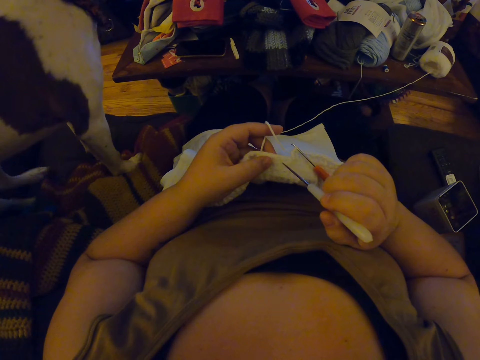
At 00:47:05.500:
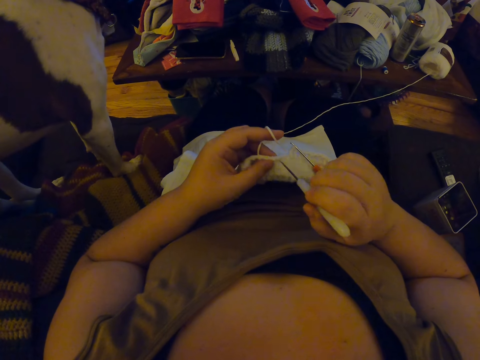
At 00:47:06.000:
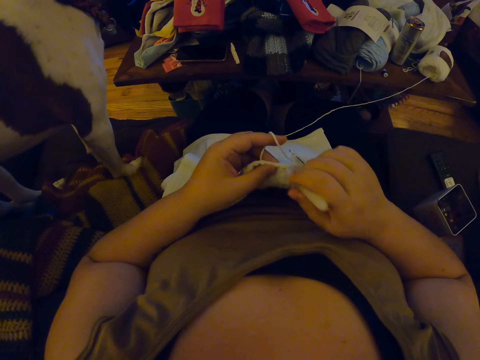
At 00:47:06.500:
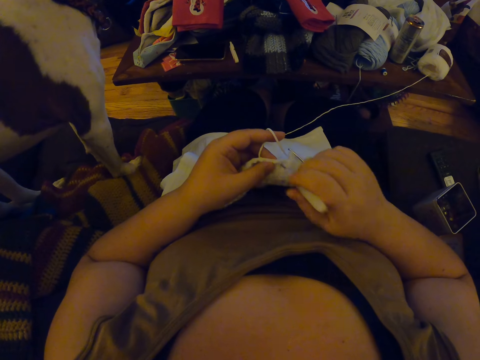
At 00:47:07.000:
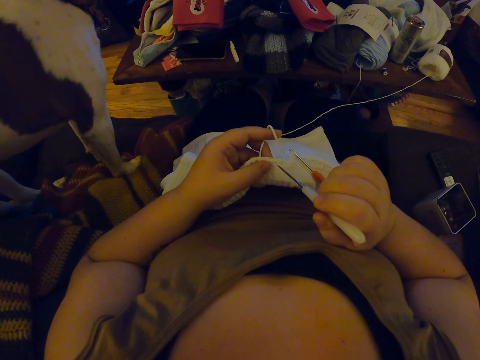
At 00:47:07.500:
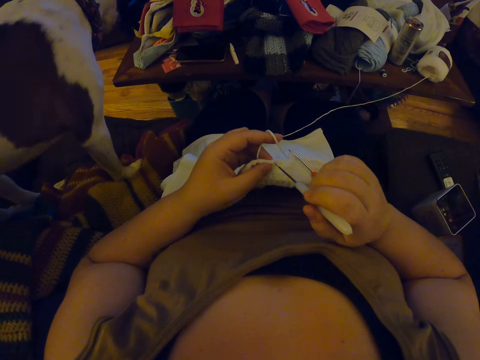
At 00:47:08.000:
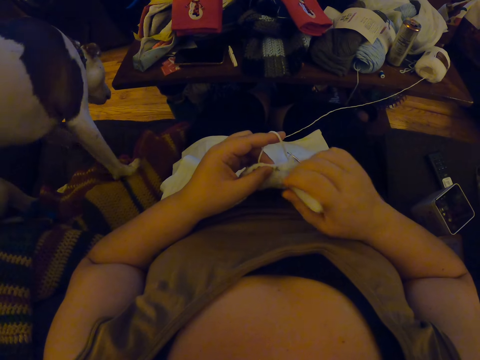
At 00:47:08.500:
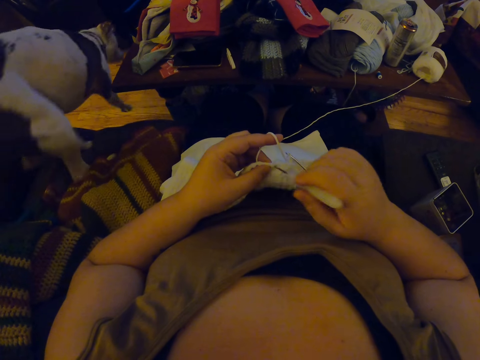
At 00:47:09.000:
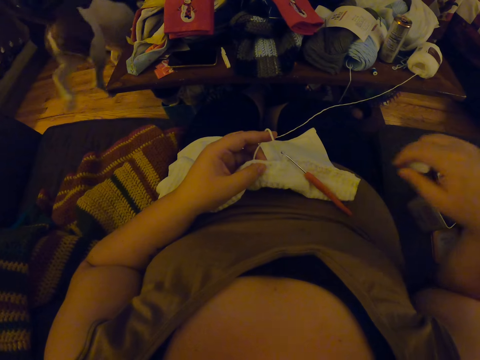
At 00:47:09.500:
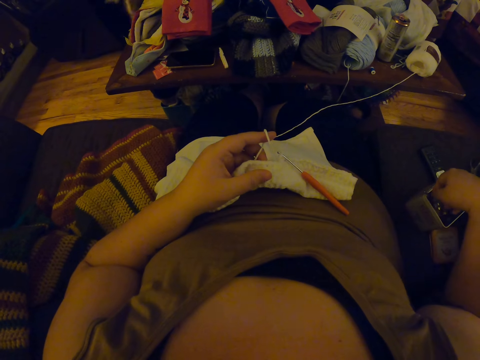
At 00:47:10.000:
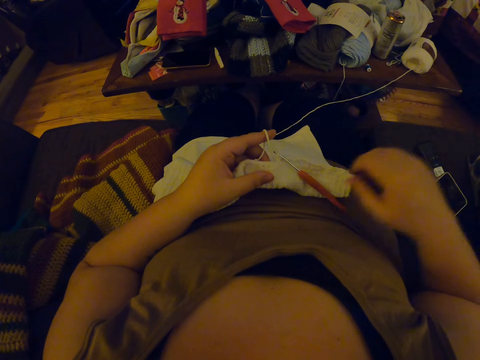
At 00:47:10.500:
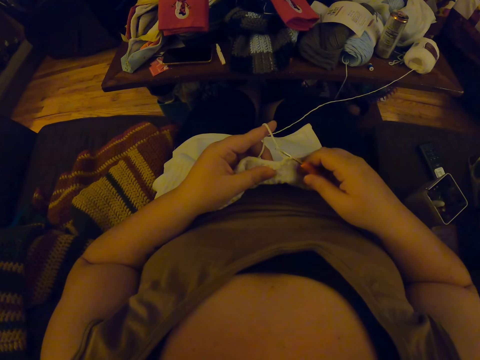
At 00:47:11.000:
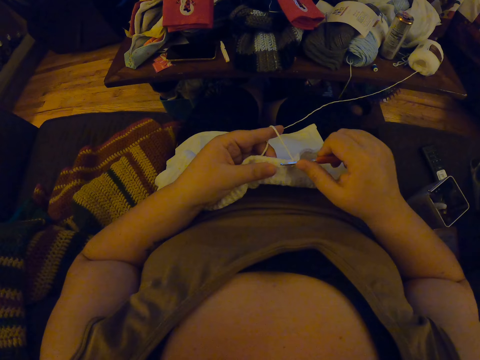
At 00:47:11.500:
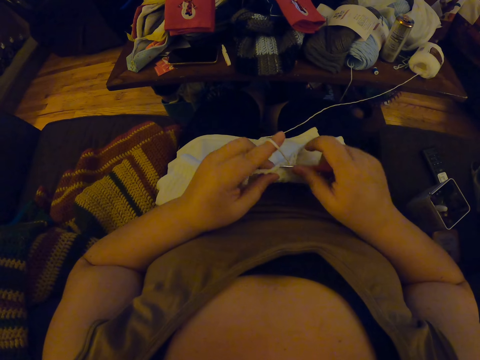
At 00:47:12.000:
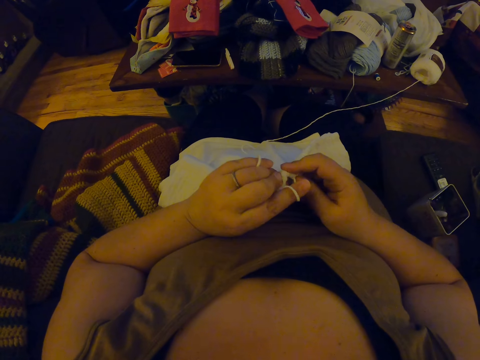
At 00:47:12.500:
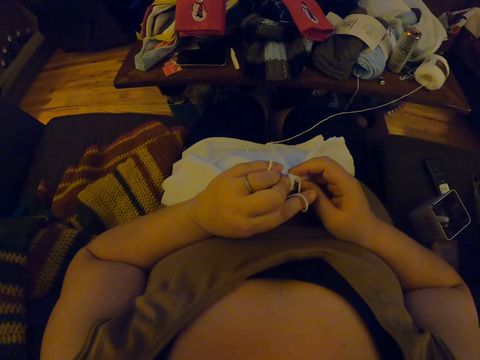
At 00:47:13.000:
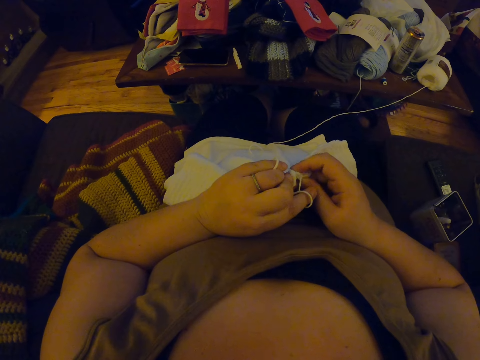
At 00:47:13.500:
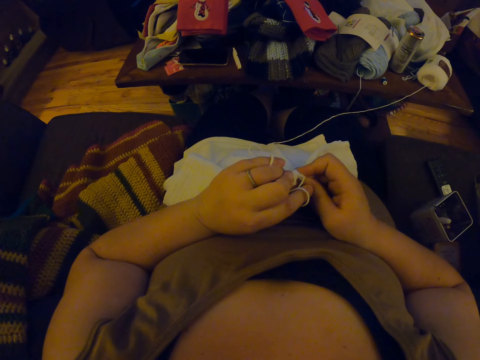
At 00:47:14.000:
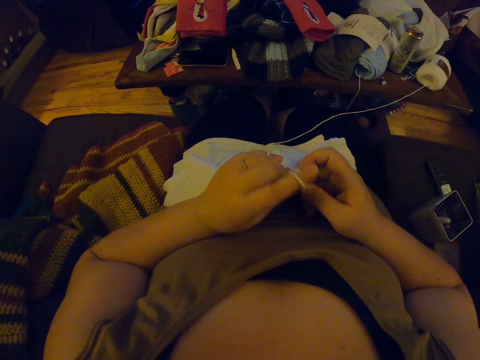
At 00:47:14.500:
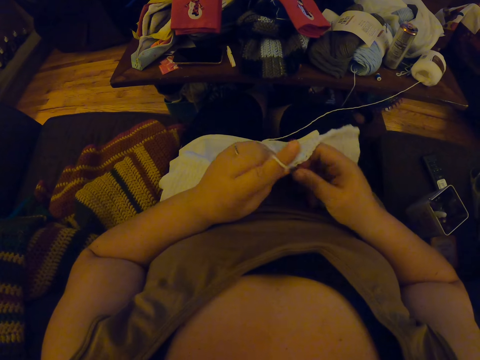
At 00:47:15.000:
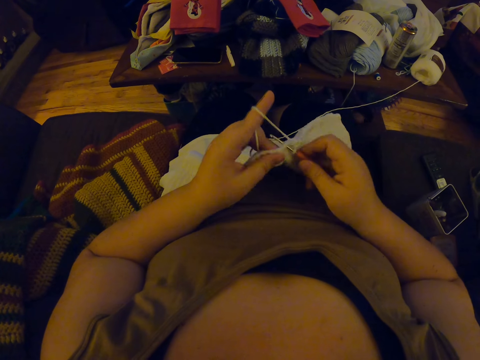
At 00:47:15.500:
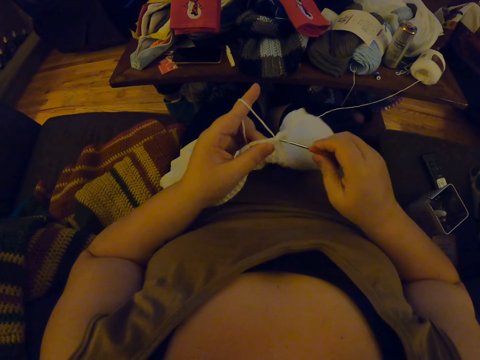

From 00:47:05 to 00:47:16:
The camera wearer drops the bigger crochet hook in a container beside her. They crochet the fabric with the smaller crochet hook and yarn.

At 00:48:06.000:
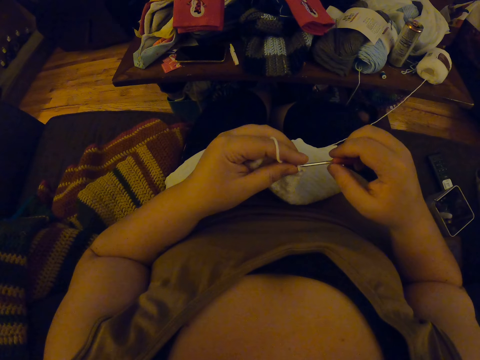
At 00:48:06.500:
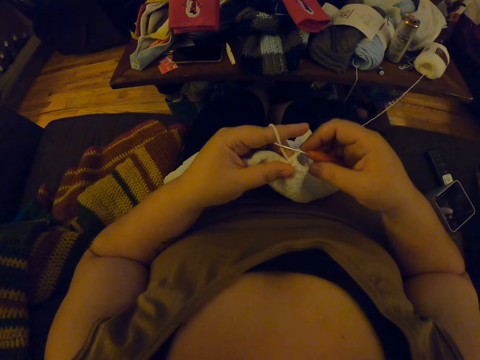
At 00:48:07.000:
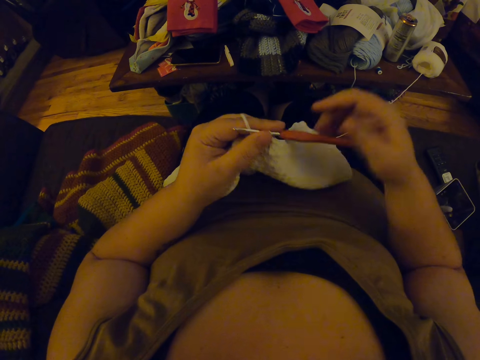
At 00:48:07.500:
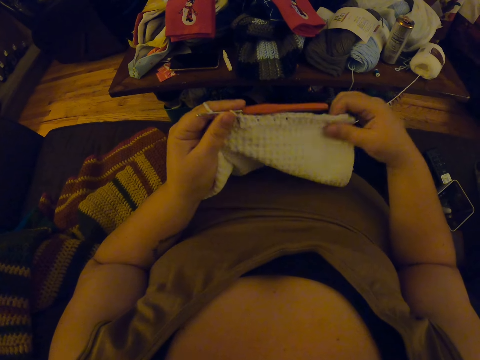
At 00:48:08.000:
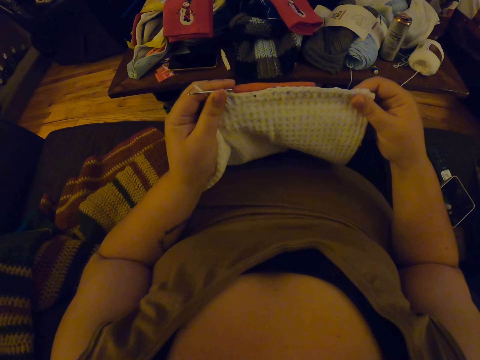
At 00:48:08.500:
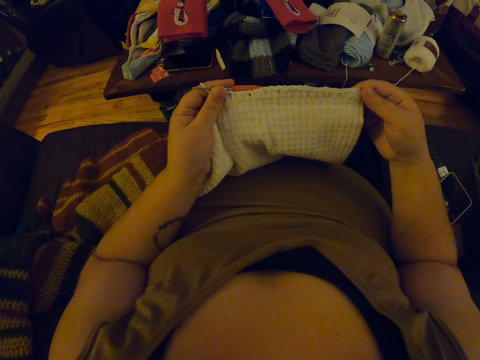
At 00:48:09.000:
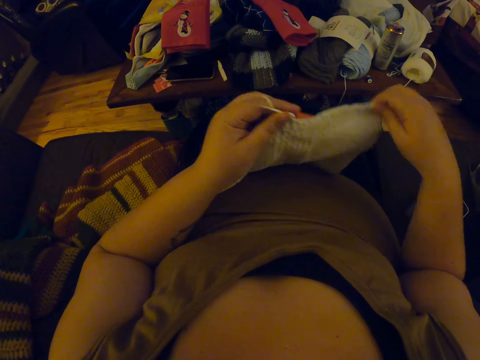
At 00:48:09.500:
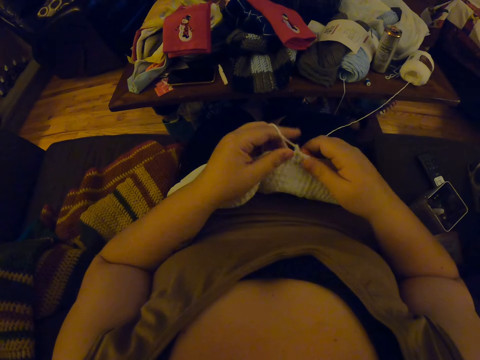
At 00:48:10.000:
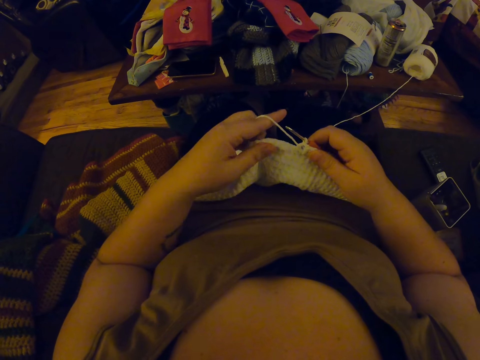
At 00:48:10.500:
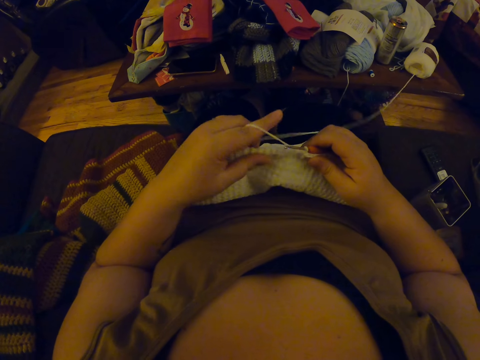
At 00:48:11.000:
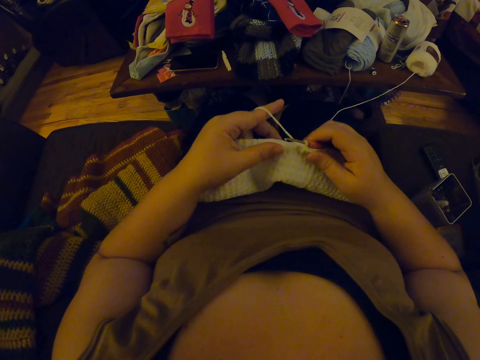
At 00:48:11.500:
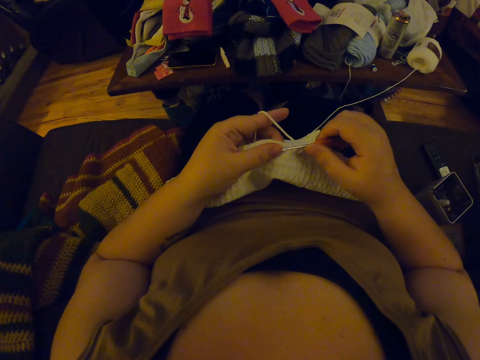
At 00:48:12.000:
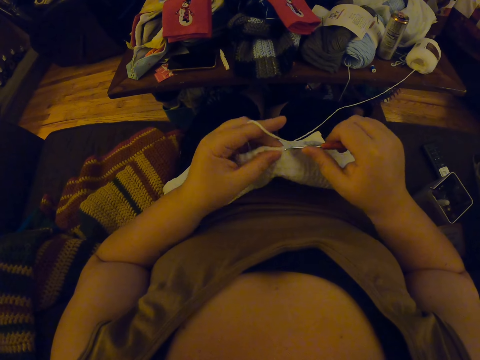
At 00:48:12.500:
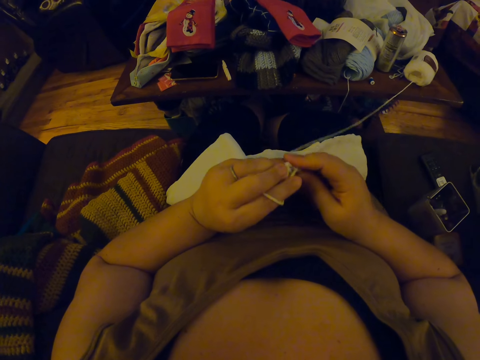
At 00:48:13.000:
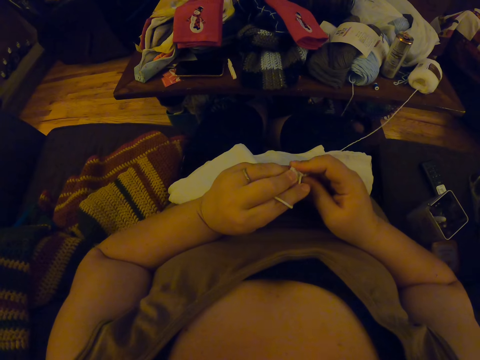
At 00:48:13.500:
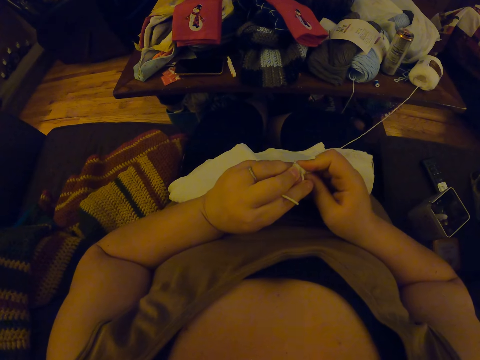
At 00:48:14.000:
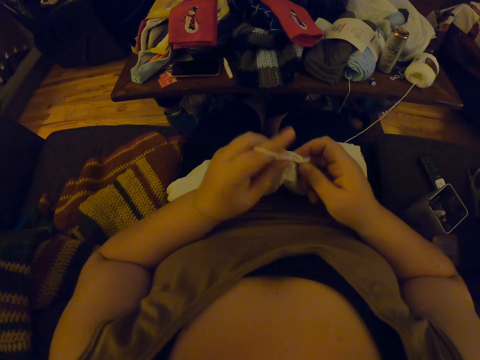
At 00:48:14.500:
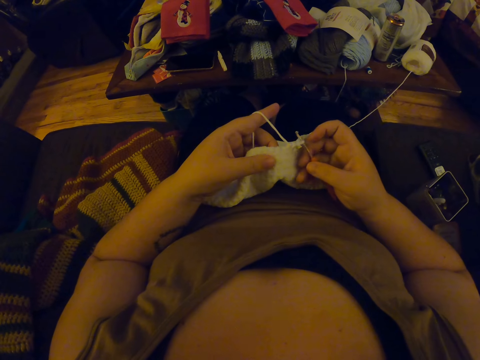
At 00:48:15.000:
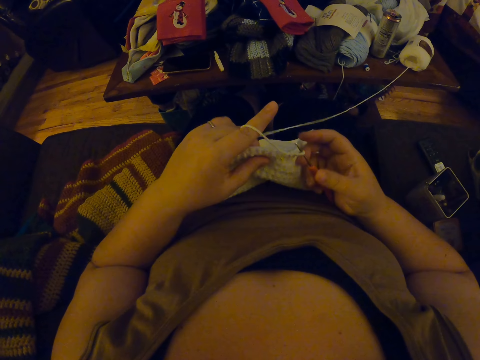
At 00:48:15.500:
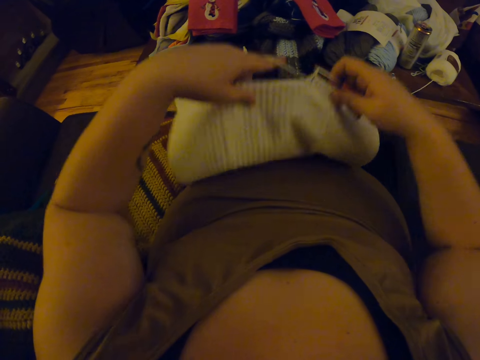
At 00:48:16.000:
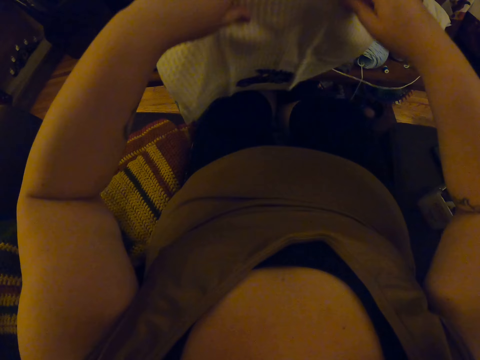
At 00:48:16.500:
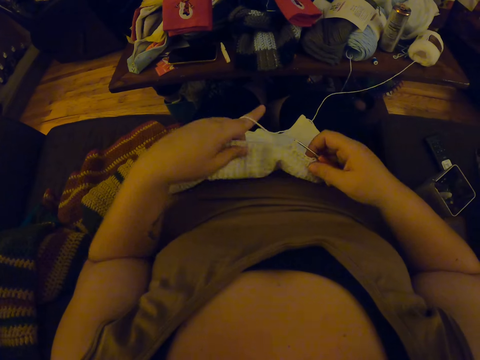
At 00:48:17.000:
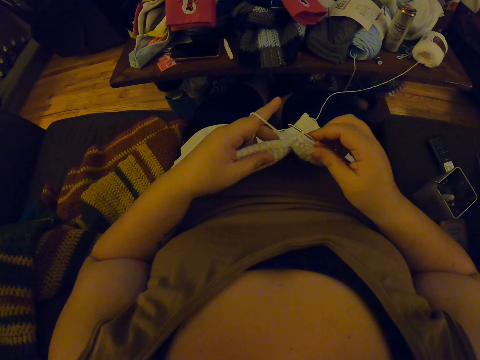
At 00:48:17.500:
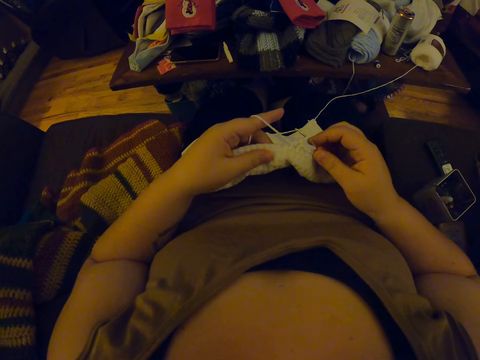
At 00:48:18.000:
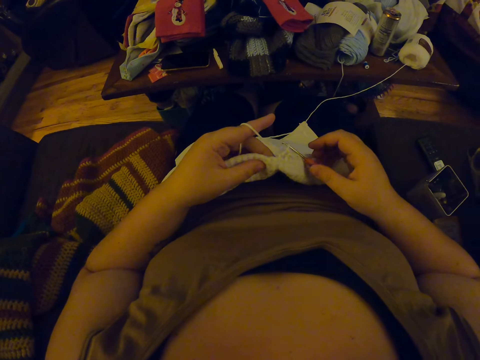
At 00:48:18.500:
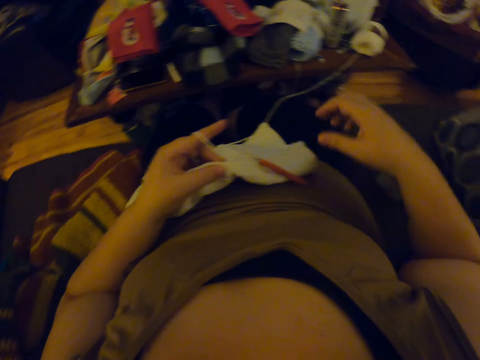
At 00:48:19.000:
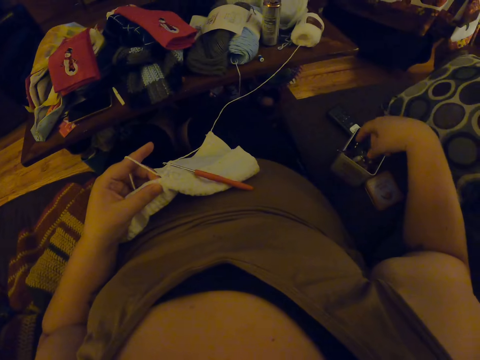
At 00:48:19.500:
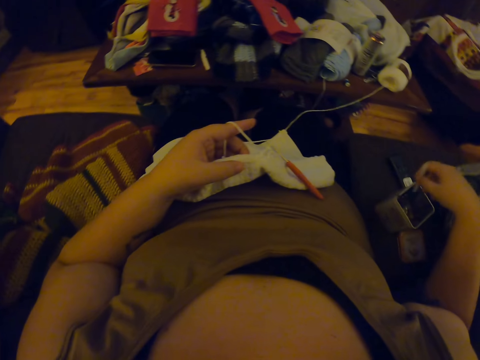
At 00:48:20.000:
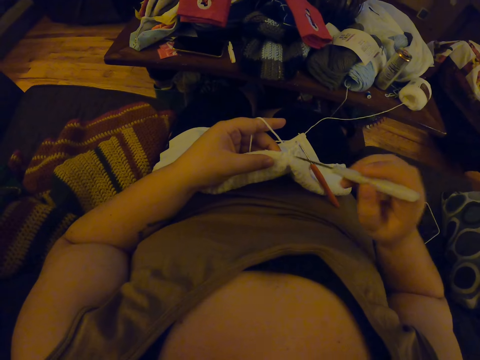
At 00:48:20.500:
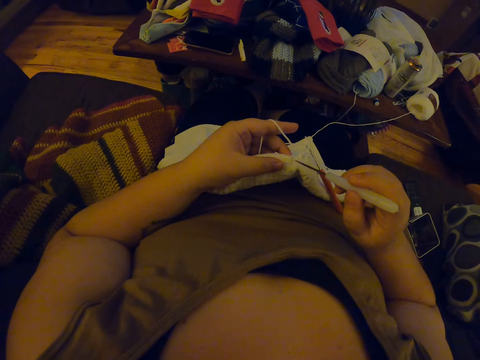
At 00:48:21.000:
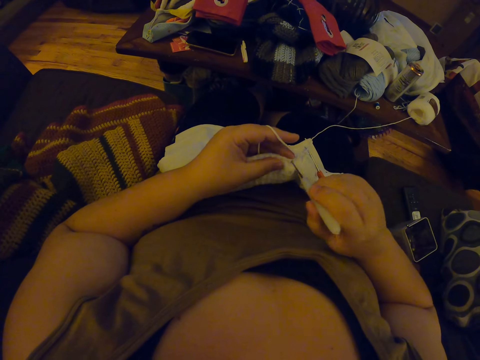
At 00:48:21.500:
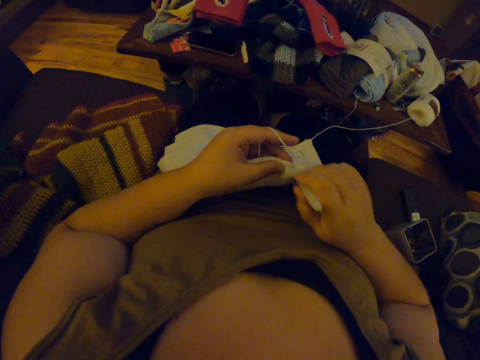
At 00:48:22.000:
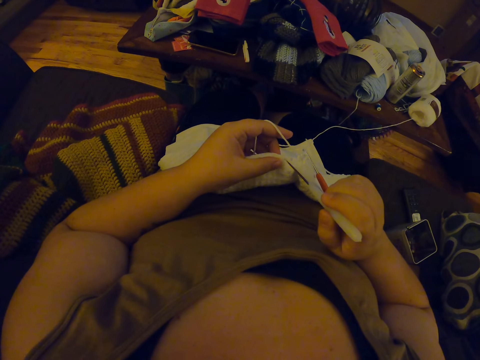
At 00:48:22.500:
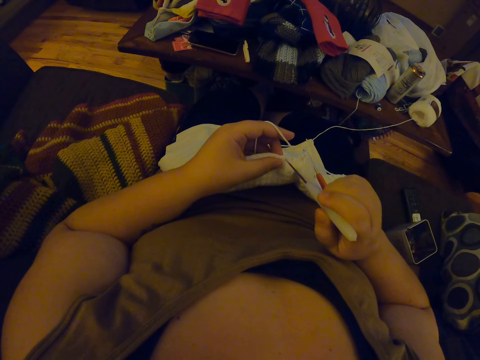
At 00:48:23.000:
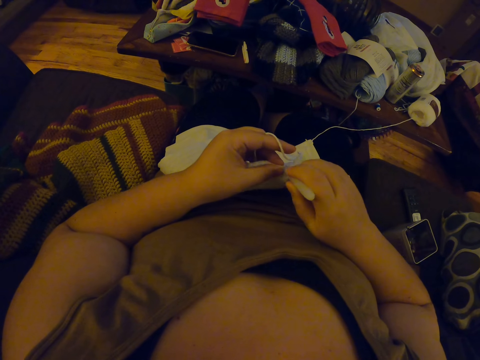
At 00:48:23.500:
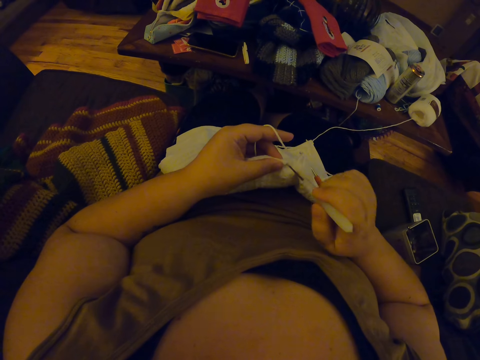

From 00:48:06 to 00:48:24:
The camera wearer examines the fabric. She crochets the fabric with the smaller crochet hook and yarn. She lifts the fabric and picks the bigger crochet hook from the container beside her. She knits the fabric using a knitting needle and punctures the fabric with the bigger crochet hook.
